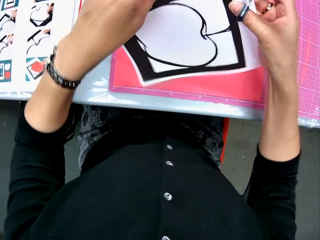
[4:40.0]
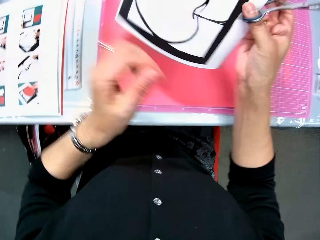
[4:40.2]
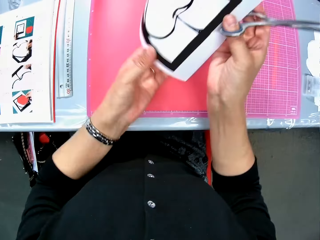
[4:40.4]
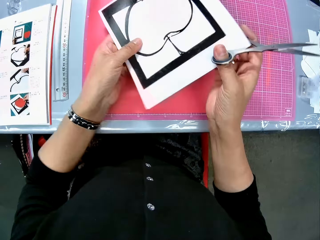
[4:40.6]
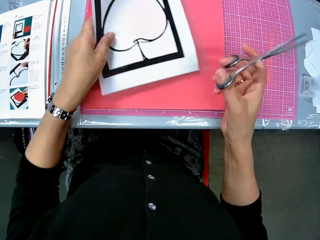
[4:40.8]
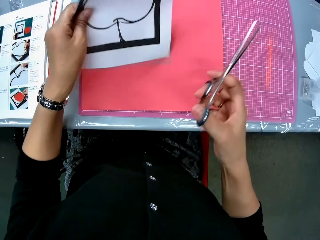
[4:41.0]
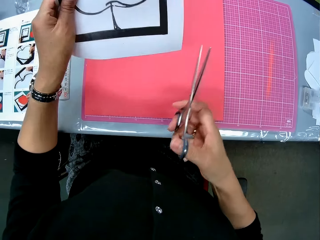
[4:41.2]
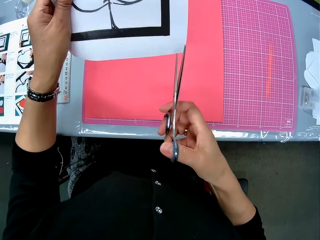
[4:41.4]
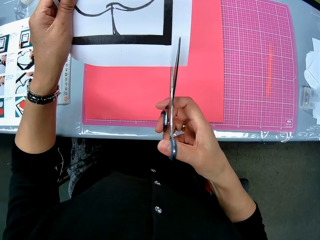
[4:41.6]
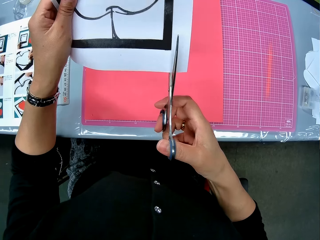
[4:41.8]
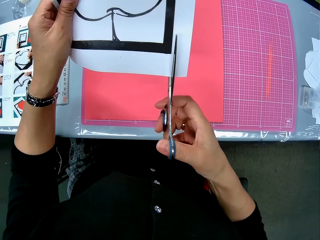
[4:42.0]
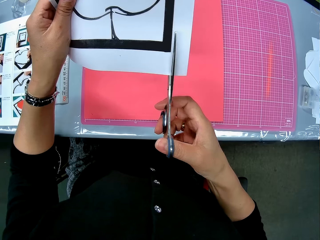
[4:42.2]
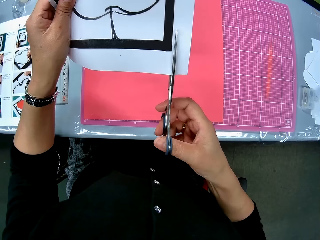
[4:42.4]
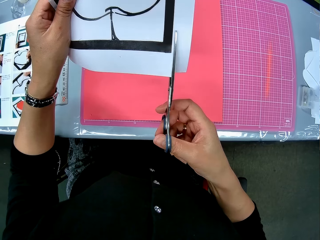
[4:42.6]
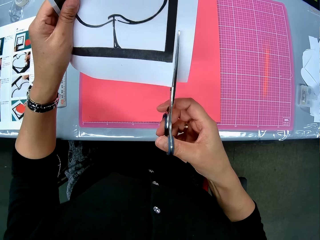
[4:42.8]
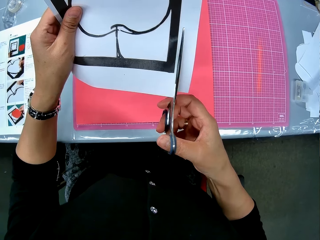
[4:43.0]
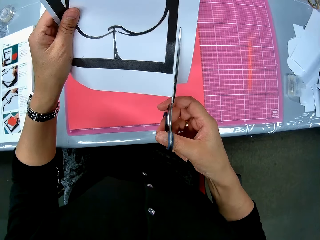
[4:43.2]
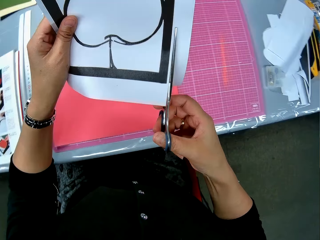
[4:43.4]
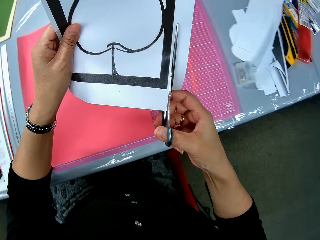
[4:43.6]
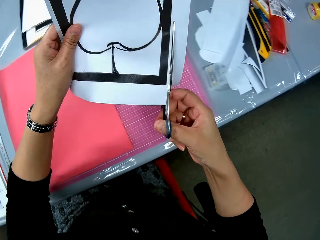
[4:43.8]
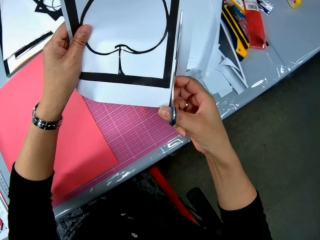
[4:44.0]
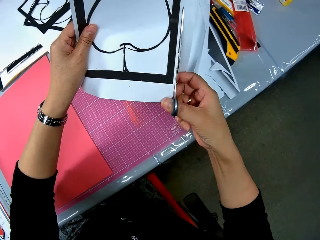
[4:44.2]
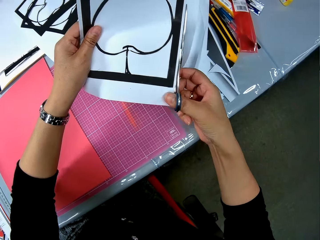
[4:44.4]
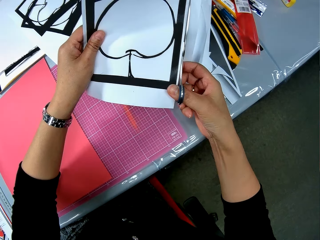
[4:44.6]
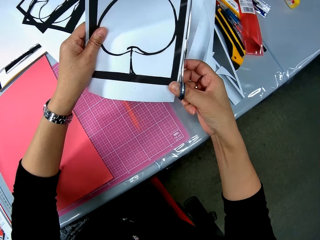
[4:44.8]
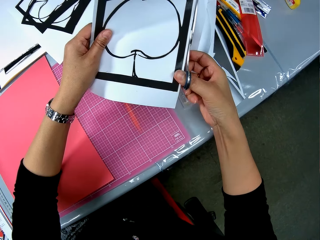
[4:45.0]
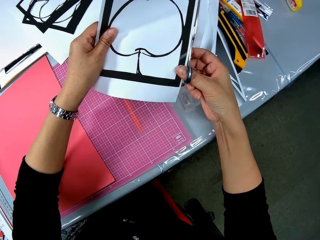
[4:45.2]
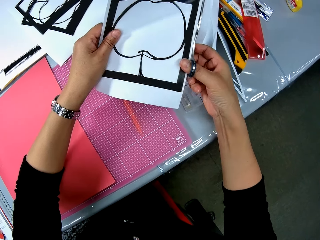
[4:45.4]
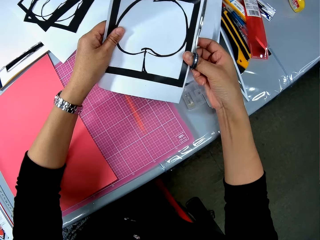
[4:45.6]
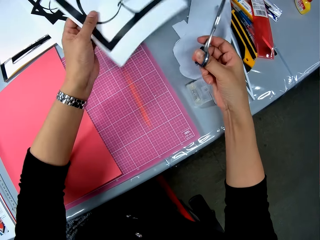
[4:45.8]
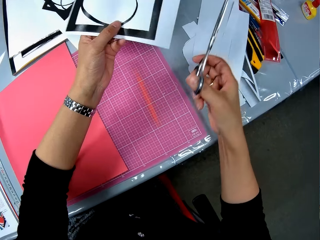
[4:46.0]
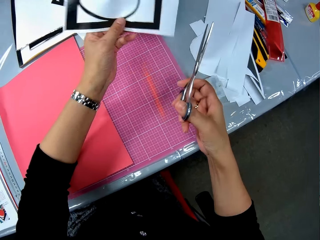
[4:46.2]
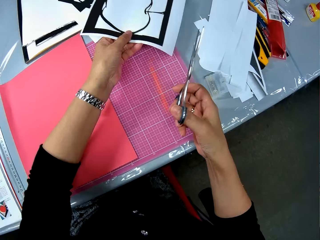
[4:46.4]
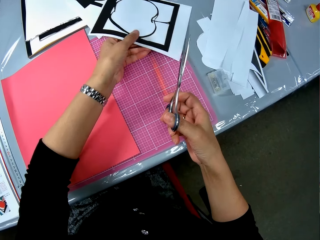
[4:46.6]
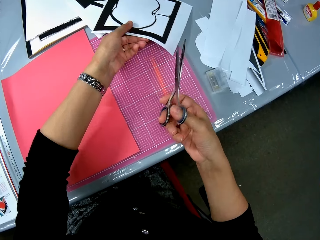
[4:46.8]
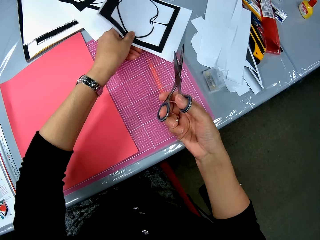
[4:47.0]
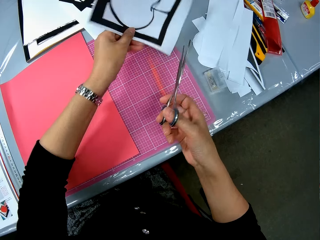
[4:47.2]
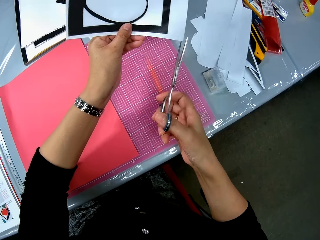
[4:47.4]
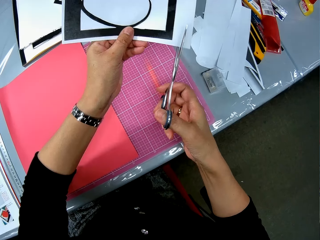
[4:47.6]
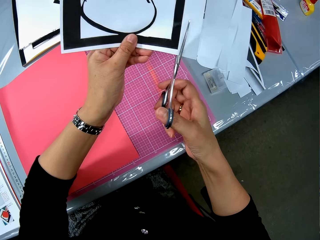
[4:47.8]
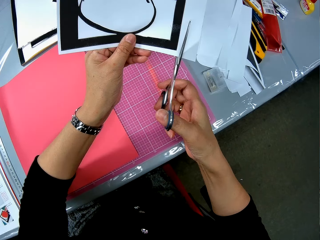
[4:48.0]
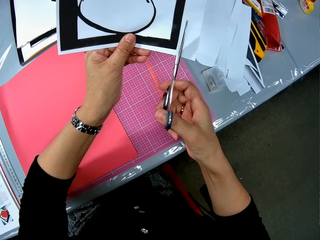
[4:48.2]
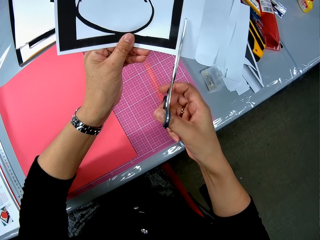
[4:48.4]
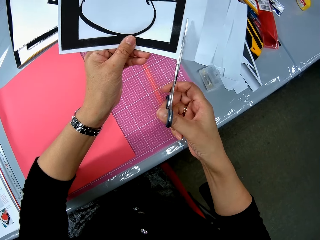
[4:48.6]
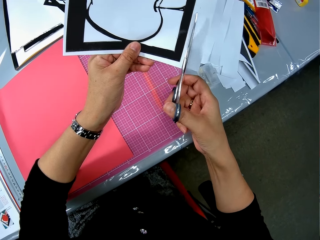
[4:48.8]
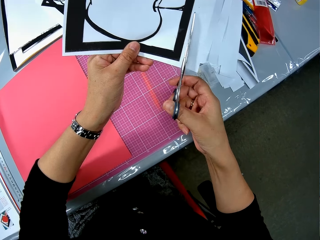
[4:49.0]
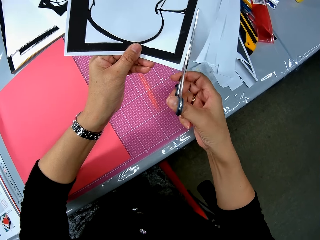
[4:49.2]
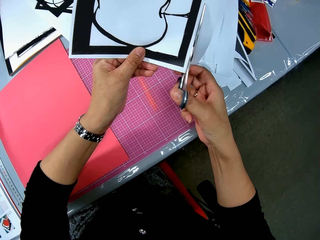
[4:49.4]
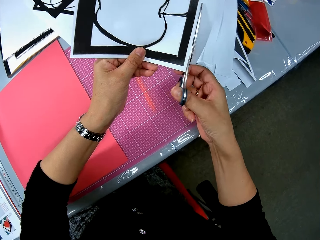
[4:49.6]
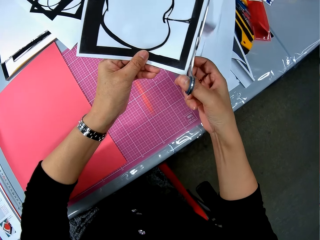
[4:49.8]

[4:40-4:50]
The camera wearer raises the last paper craft from the red card board. She rotates the last paper craft in her left hand. She continues to trim the last paper craft with the scissors. She moves the last paper craft towards the right side of the table. She dumps another cut piece on the right side of the table. She rotates the paper craft. She continues to trim the paper craft with the scissors.

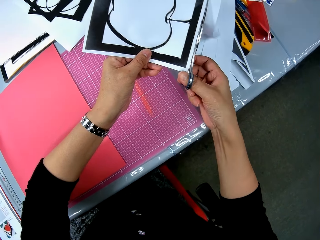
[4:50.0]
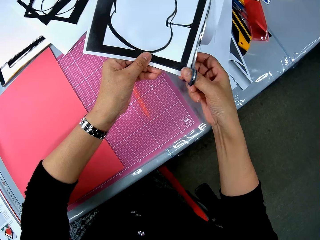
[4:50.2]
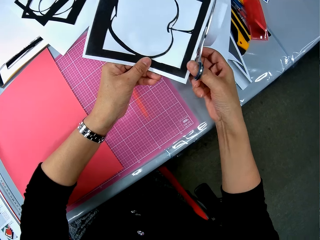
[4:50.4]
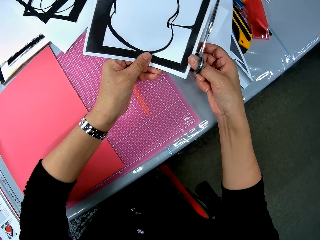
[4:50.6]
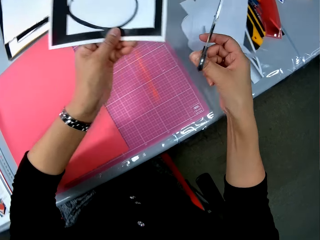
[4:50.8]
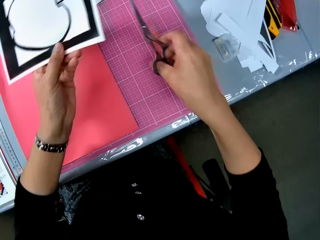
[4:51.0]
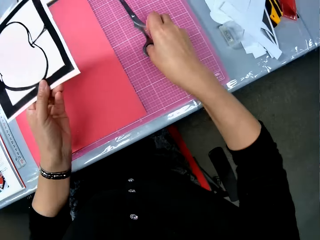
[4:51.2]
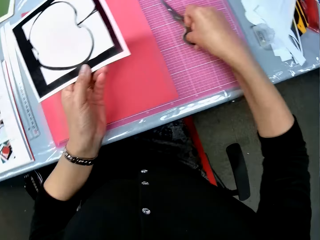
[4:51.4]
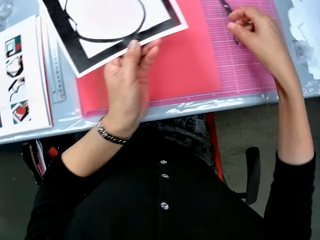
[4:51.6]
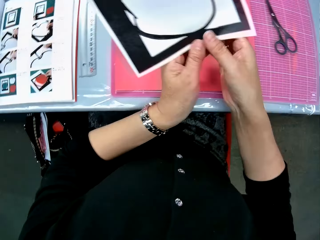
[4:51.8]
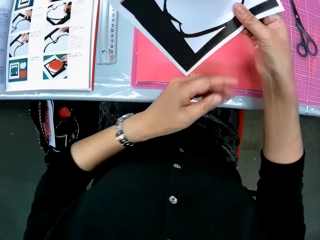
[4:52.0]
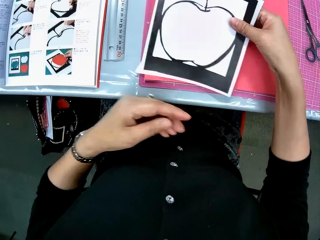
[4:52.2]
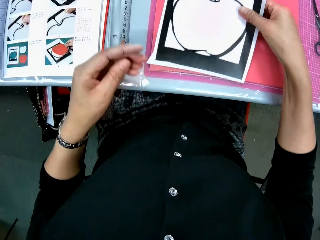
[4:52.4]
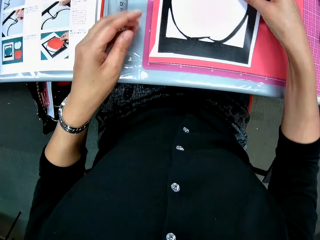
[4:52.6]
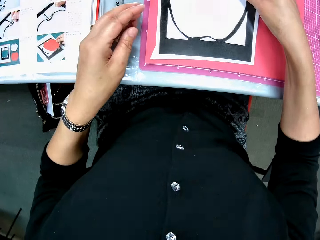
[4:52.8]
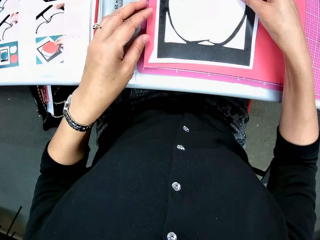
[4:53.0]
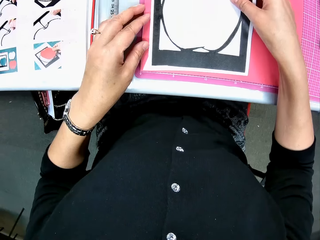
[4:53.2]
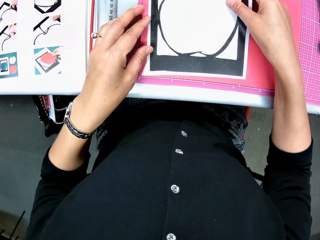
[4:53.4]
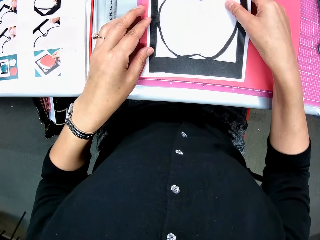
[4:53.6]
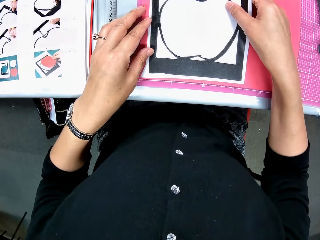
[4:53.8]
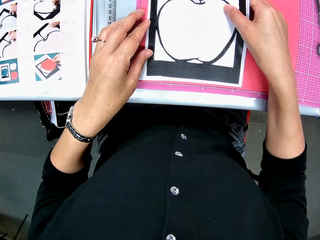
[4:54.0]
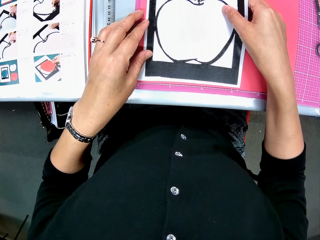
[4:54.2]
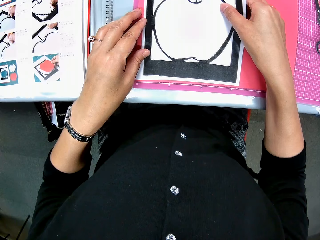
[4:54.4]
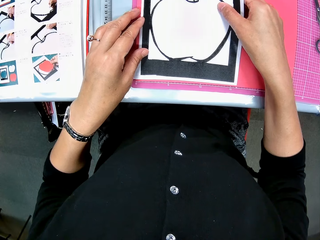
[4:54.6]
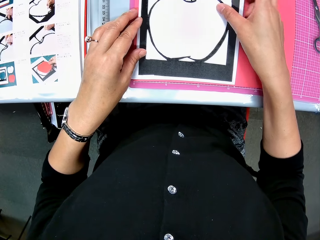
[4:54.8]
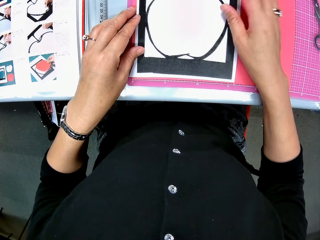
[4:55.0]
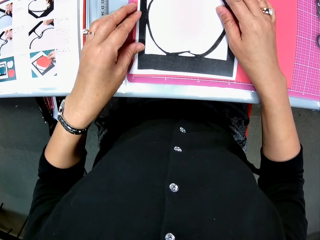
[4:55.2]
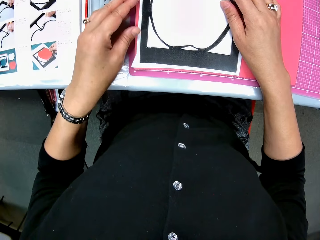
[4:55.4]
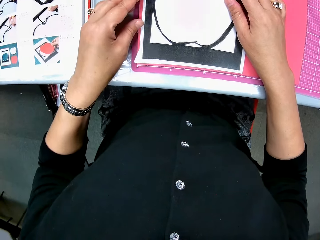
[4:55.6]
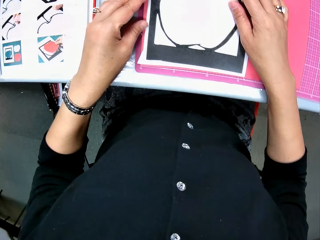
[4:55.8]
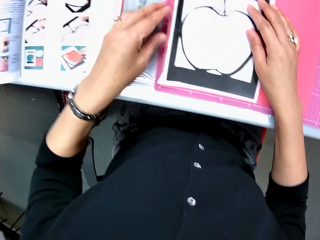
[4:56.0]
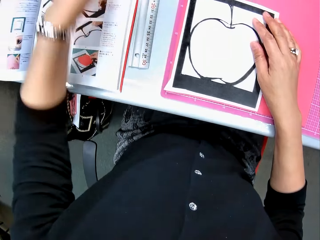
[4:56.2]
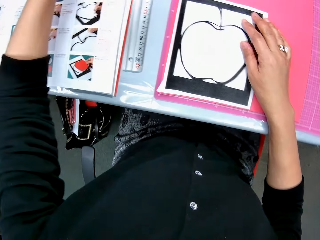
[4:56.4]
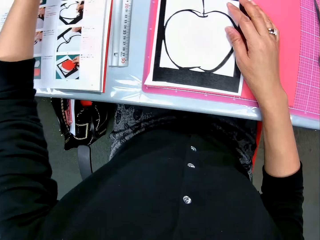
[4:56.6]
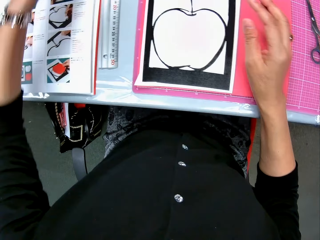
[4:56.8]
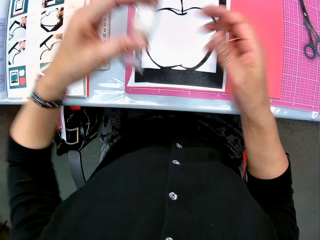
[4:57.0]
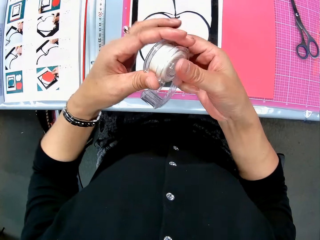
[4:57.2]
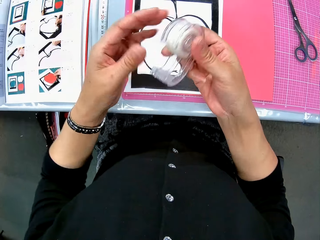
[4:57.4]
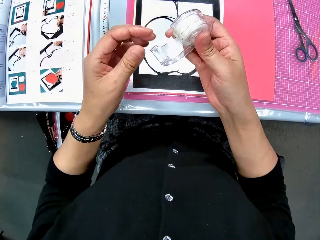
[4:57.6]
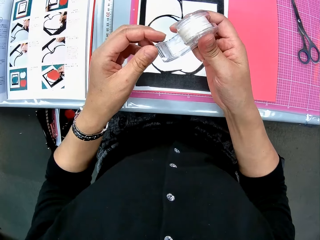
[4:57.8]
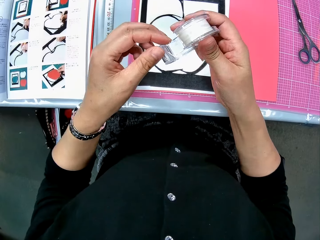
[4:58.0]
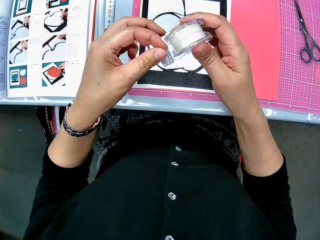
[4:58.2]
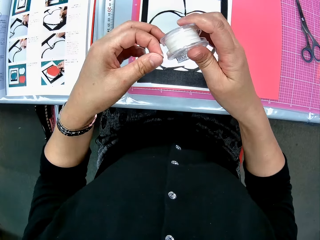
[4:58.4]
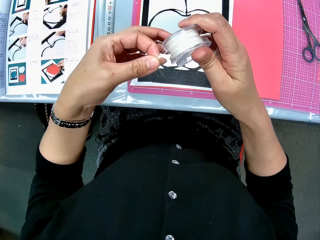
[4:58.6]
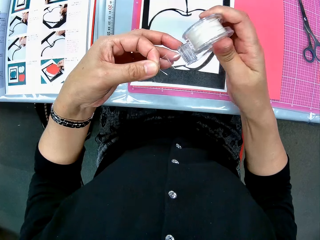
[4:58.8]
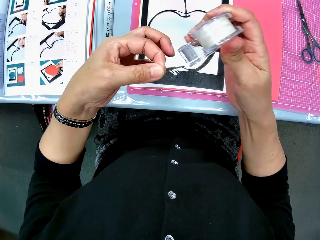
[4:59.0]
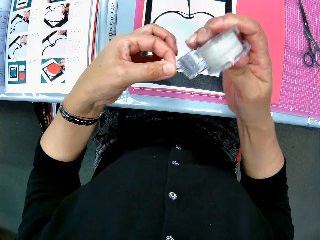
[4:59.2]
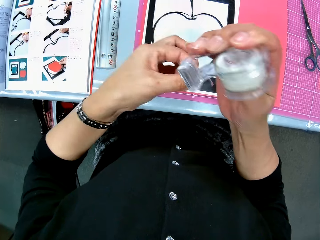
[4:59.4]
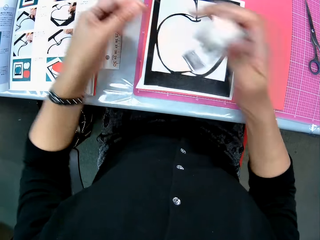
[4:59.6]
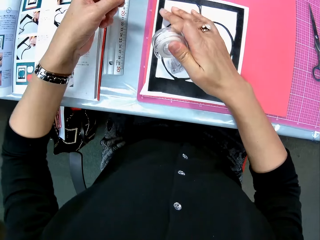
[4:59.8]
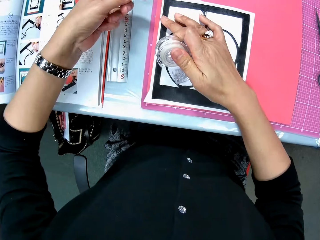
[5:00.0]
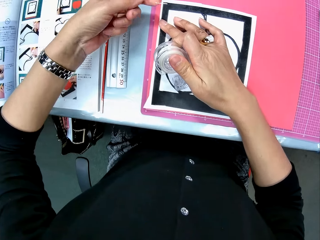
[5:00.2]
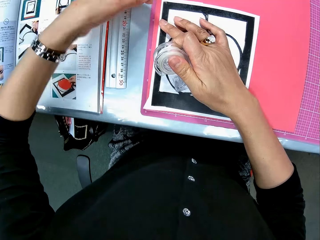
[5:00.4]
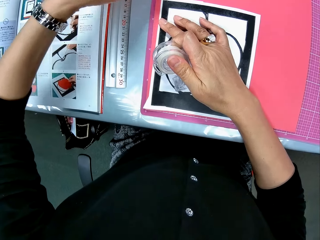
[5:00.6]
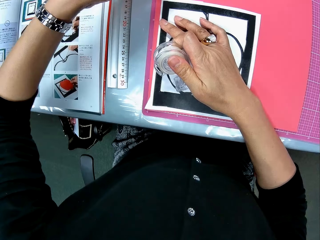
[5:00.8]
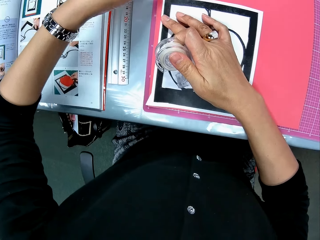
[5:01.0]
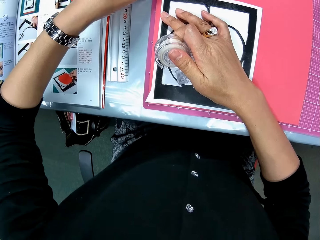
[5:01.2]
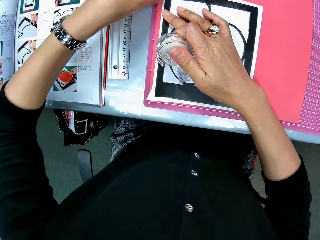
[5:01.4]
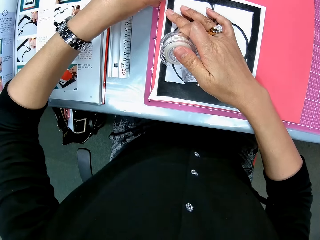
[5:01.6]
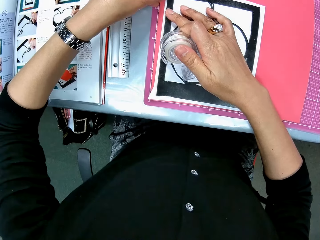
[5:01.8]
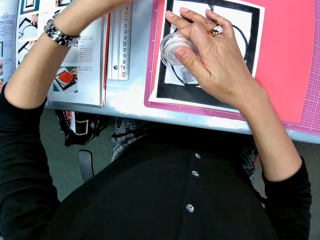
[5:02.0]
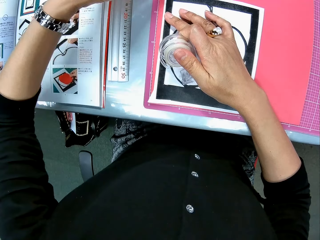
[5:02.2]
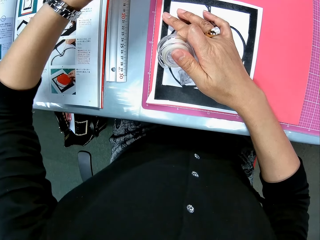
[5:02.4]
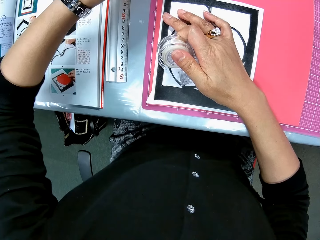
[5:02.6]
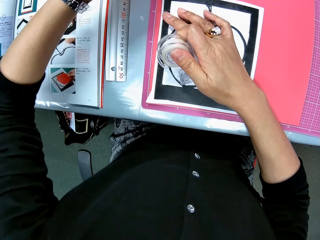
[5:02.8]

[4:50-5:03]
The camera wearer dumps another cut piece on the right side of the table. They move the paper craft or drawn paper to the left side of the table. They drop the scissors on the table. They turn the drawn paper. They place the paper craft on the red card board. They set the paper craft on the red card board. They fit the drawn paper on the manila paper. They take a Sellotape from the table. They tear off the Sellotape. They paste the Sellotape on the upper left of the paper craft.
